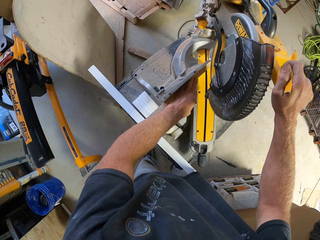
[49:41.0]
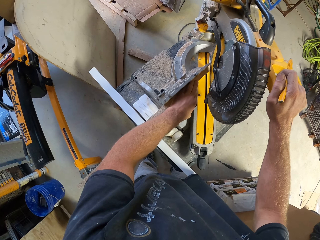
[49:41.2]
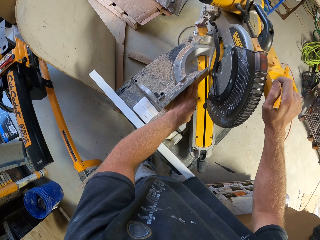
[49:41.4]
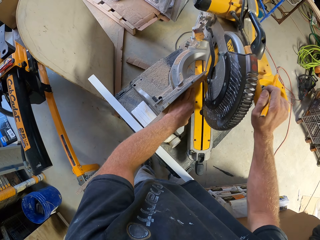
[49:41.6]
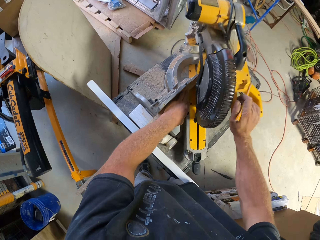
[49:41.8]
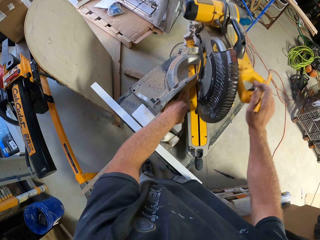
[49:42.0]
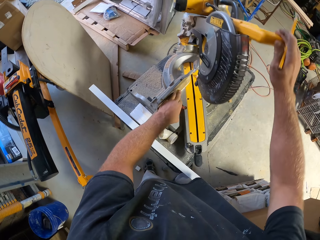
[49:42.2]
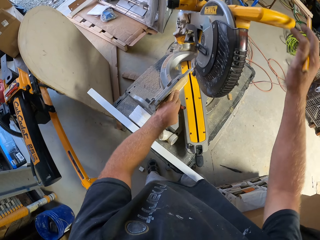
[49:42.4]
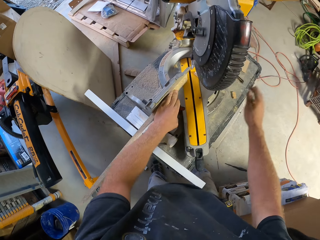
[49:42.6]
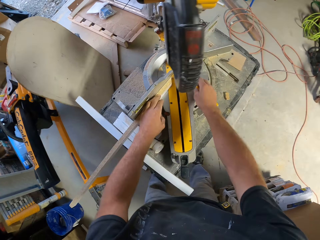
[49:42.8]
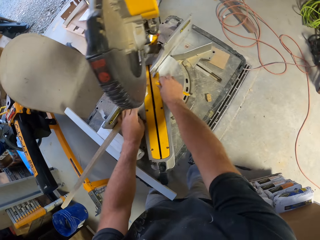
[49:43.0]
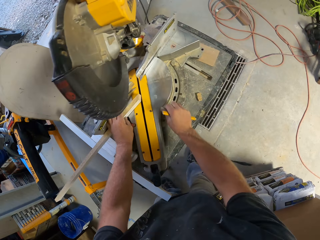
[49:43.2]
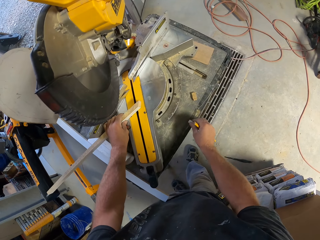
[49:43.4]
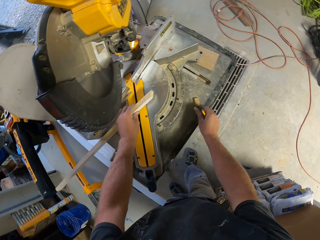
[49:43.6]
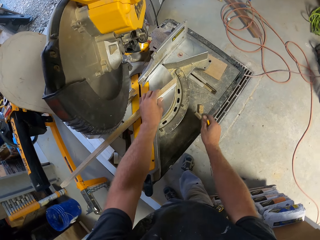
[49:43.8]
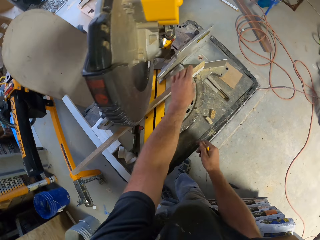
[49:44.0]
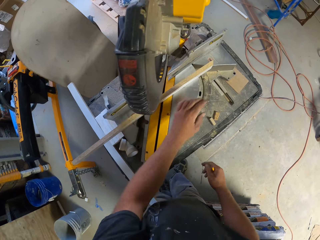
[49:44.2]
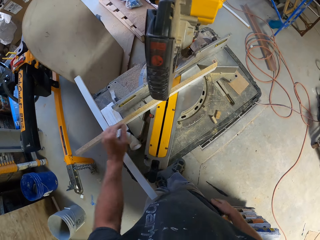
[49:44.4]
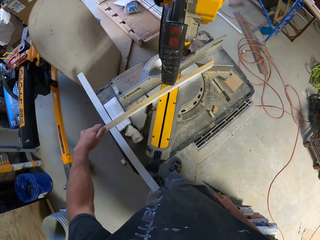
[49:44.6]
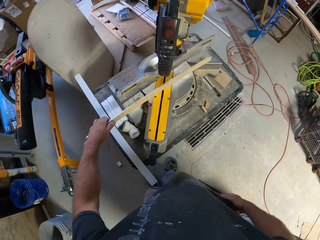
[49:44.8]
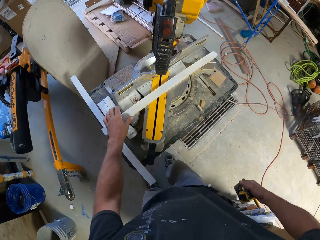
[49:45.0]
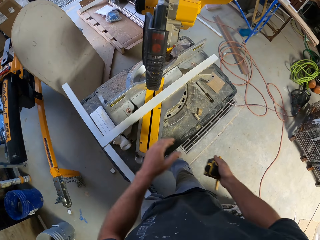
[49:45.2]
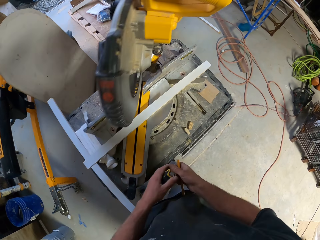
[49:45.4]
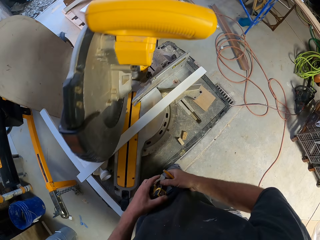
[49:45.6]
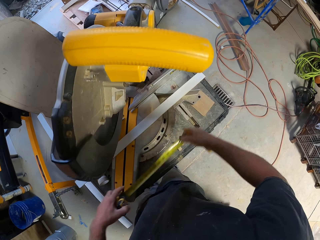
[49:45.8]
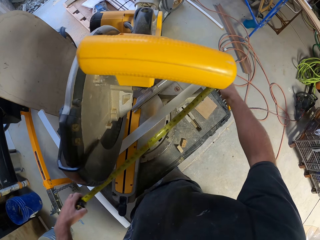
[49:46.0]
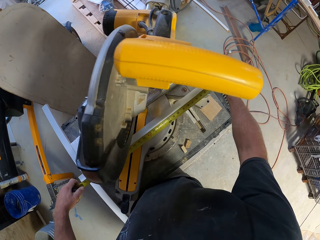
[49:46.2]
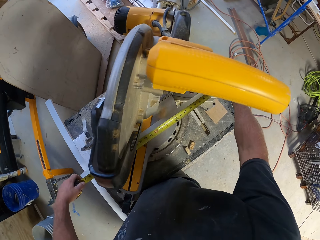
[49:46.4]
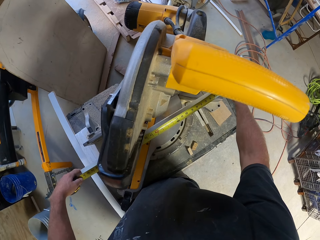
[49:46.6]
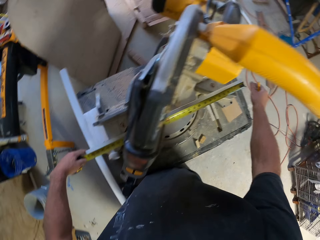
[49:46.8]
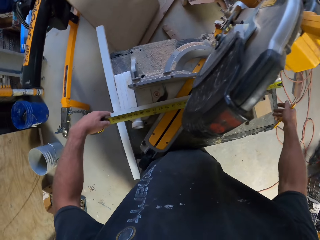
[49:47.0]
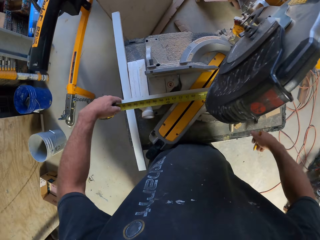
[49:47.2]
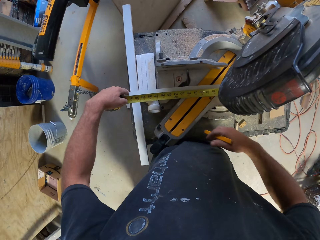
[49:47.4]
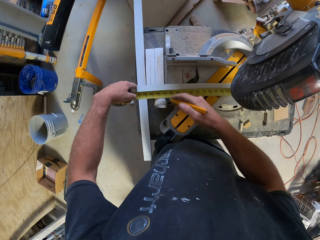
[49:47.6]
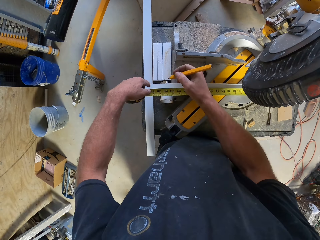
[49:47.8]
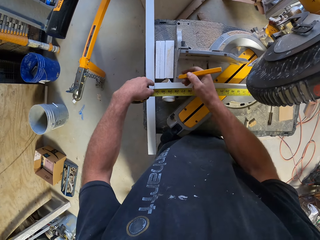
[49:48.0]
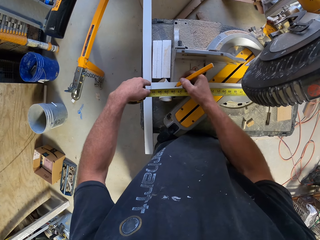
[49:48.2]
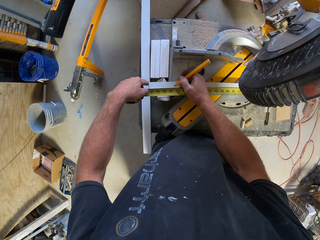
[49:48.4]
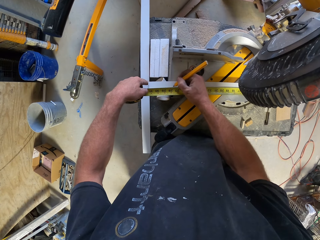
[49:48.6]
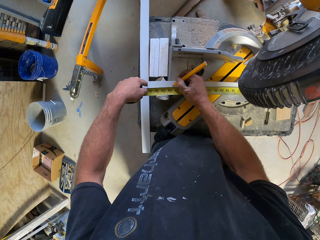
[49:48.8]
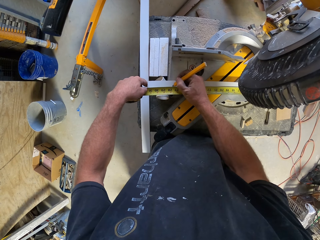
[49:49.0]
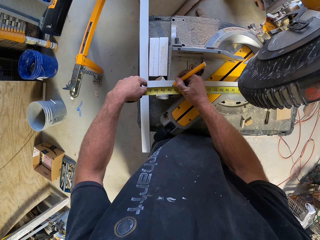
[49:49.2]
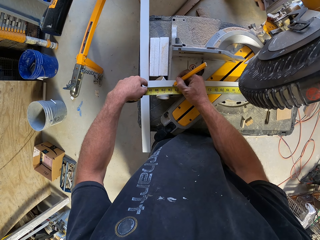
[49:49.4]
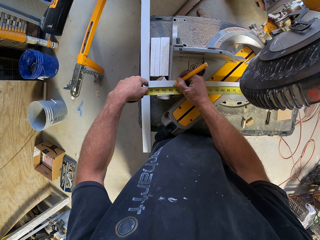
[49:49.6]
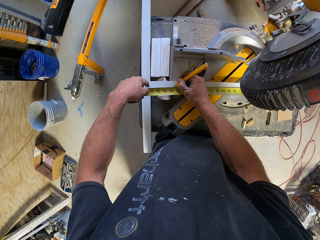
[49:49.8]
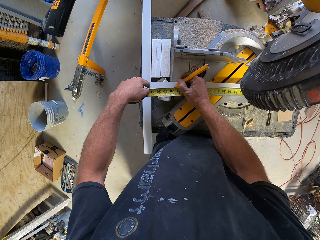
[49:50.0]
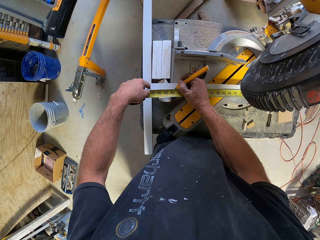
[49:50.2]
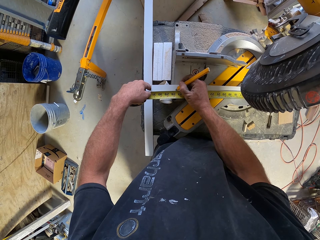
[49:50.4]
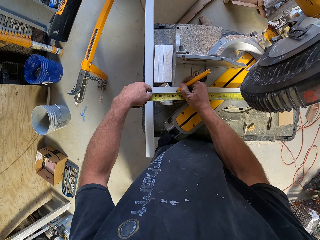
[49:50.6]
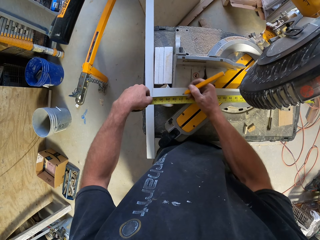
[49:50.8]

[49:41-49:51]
The camera wearer cuts the piece of wood with the wood cutter machine. They put the small piece of wood aside. They move the other piece of wood. They exchange the hand holding the tape measure and spread the tape measure. They measure the piece of wood with the tape measure. They mark the piece of wood with a pencil.

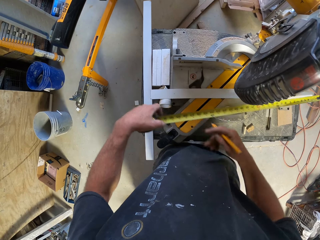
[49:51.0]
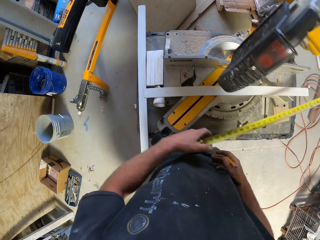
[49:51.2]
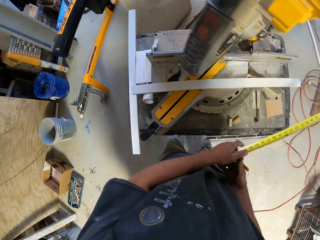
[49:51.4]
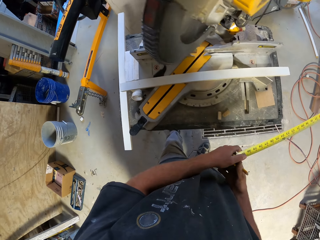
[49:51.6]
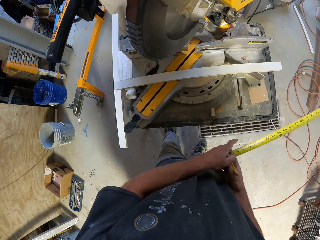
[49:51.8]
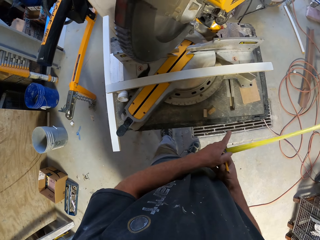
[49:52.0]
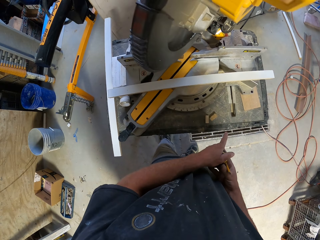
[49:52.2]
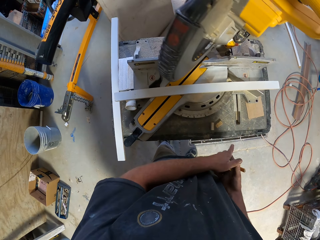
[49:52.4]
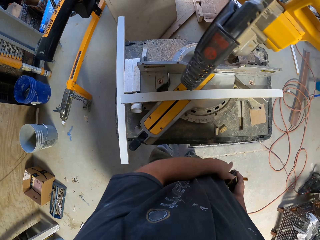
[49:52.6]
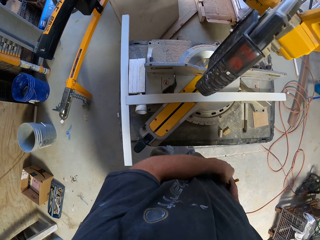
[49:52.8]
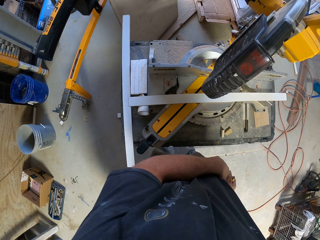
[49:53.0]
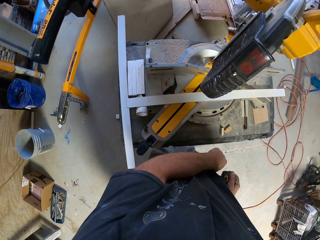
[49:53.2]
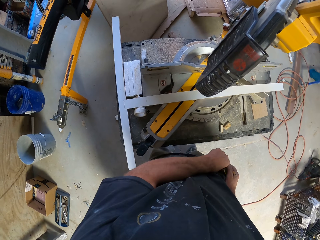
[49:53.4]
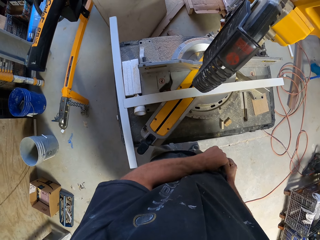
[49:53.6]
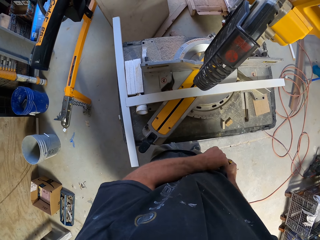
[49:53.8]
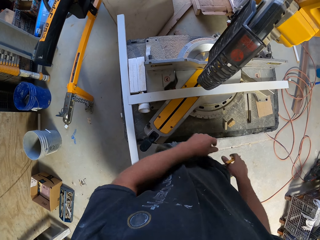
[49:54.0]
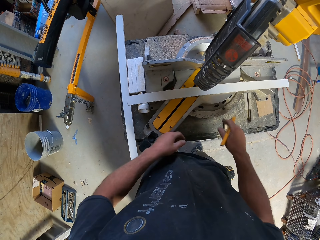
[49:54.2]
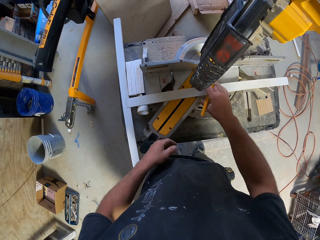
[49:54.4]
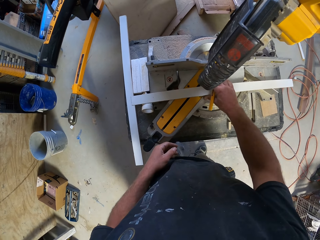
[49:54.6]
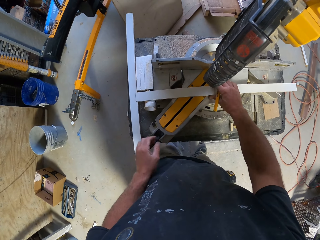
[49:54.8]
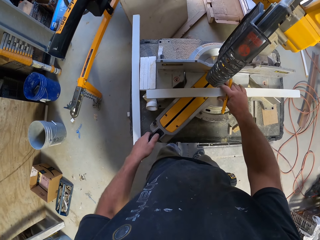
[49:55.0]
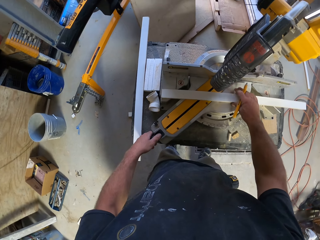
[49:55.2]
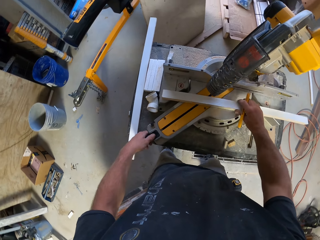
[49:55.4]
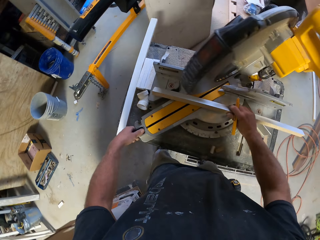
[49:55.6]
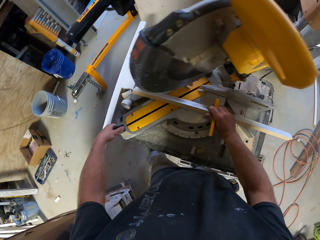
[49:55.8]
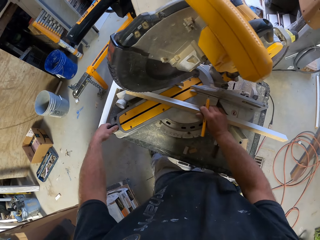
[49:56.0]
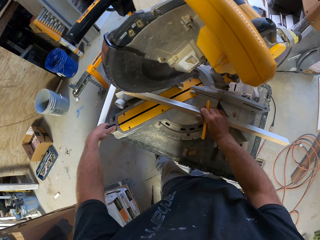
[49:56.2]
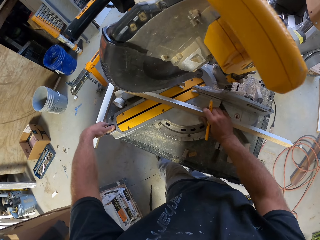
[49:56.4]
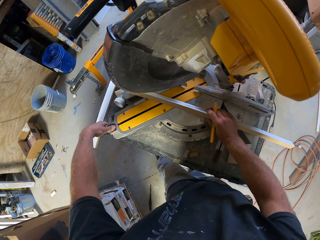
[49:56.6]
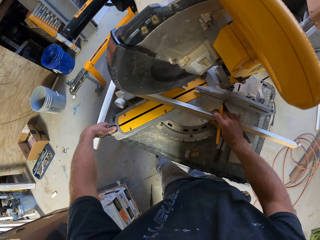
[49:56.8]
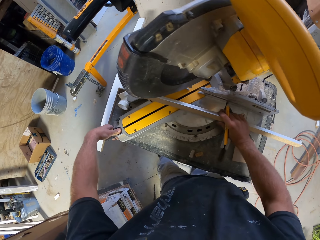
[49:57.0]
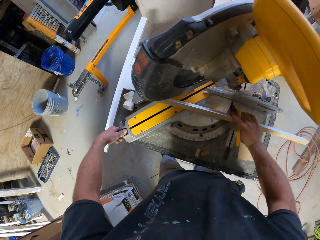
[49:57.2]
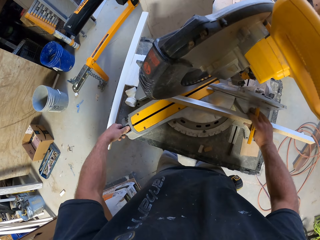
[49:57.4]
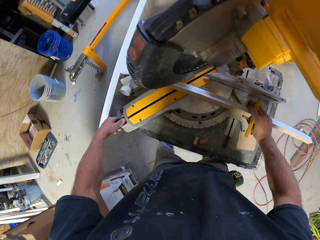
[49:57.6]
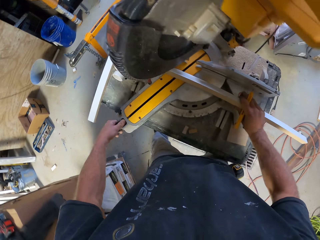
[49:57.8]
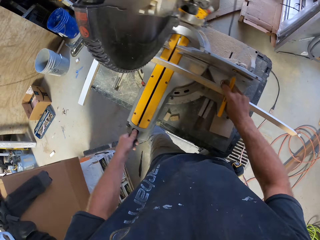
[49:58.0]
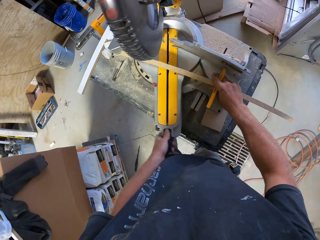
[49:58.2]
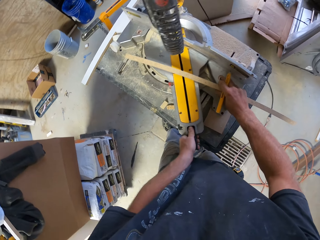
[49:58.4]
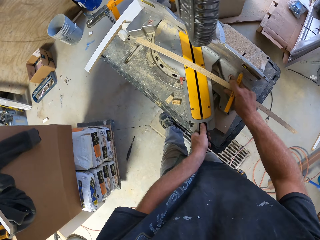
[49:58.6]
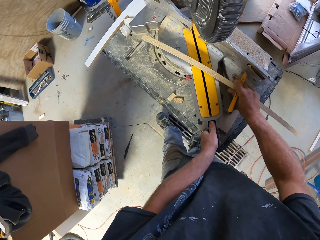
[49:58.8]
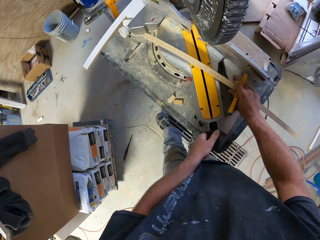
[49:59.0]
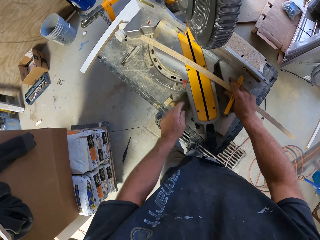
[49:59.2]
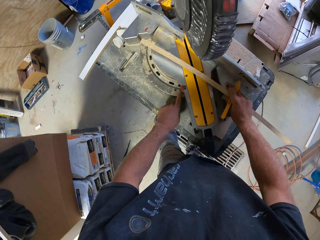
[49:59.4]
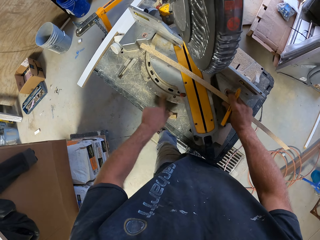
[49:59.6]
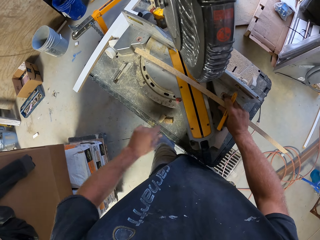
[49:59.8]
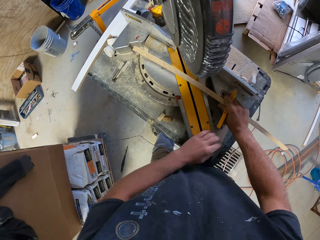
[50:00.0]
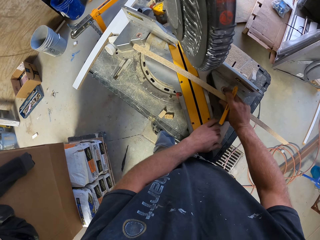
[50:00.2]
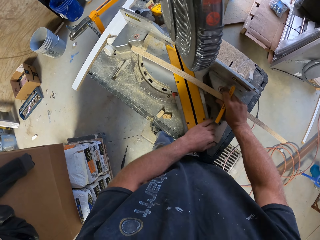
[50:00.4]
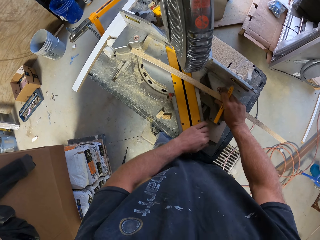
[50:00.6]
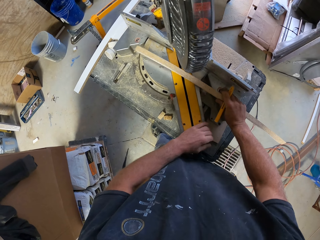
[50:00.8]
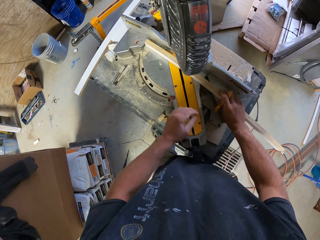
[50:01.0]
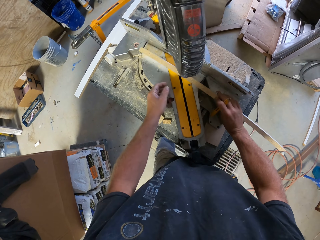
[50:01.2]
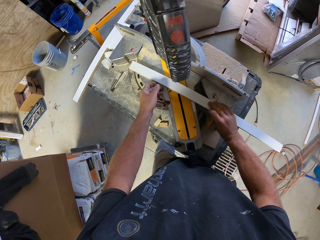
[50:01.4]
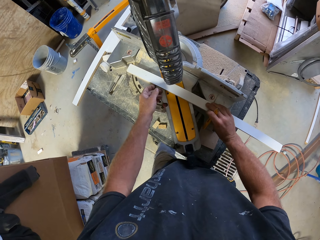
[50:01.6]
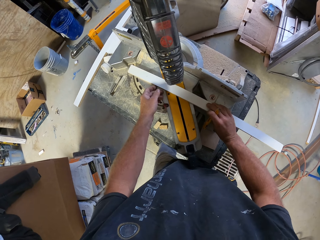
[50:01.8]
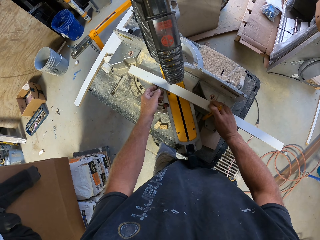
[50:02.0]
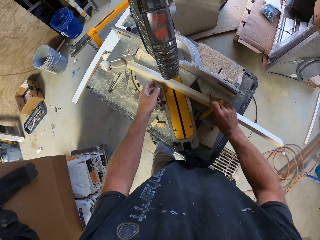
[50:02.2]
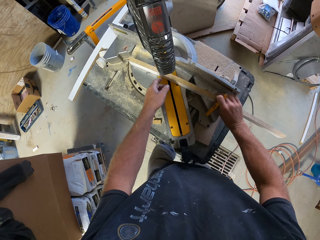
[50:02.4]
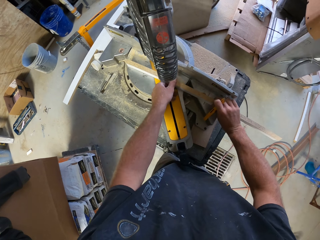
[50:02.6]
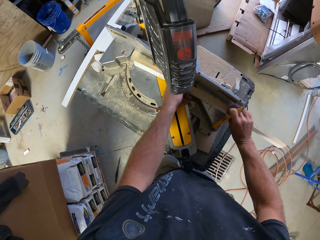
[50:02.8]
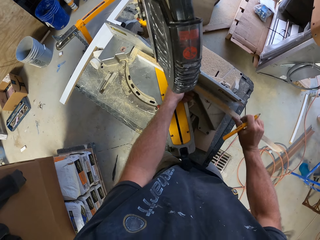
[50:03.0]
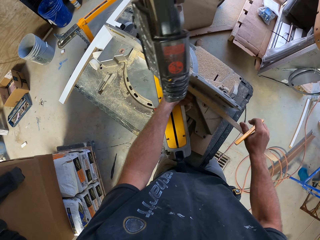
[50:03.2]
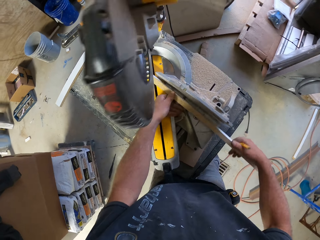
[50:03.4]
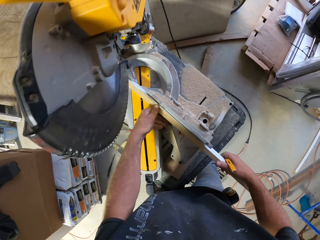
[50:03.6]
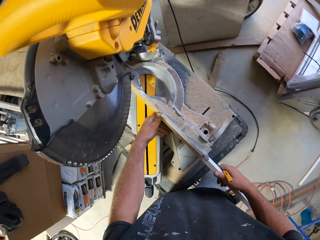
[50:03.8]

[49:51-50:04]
The camera wearer folds the tape measure. They put the tape measure in the pocket. They fix the tape measure on the garment. They position the piece of wood. They adjust the dewalt wood cutter. They rotate the wood cutter machine.
